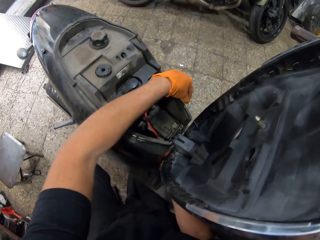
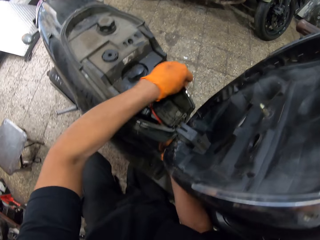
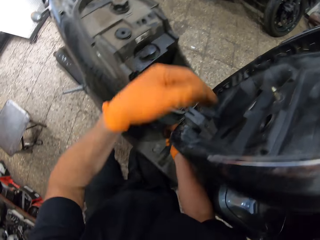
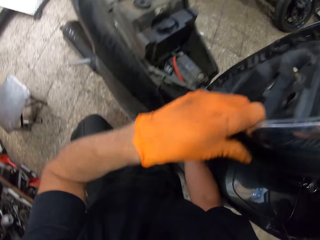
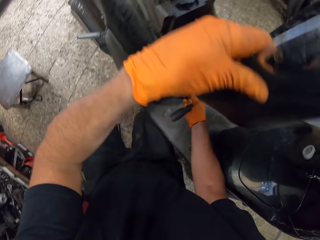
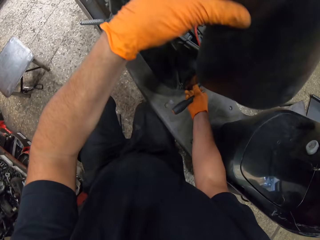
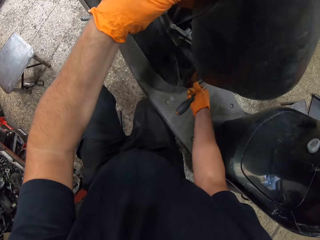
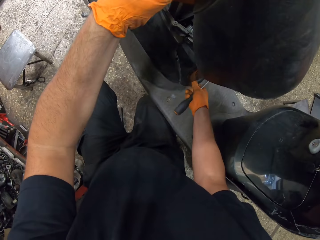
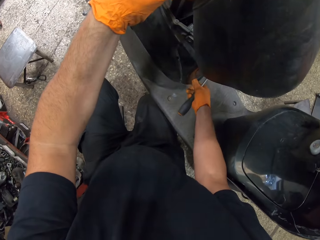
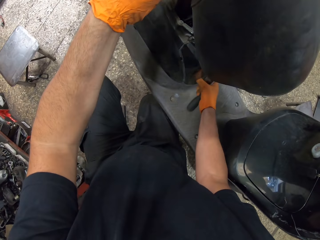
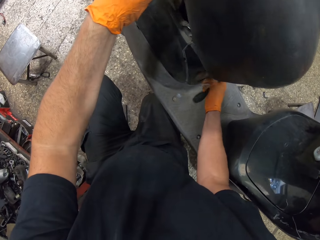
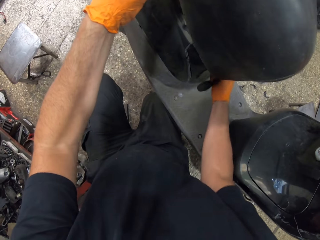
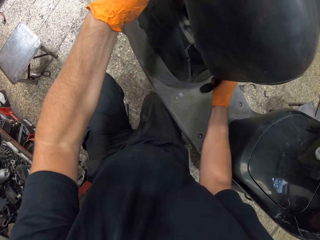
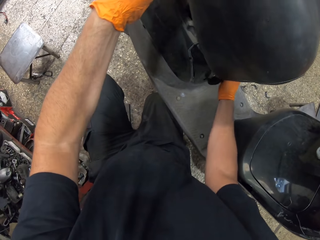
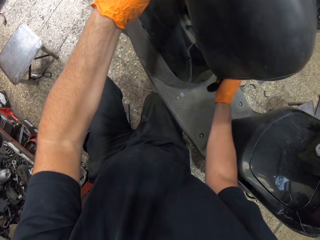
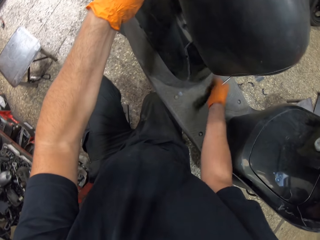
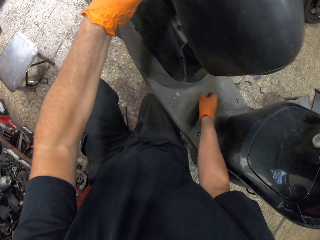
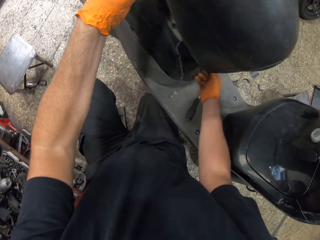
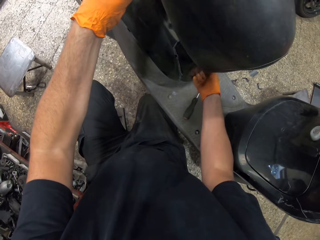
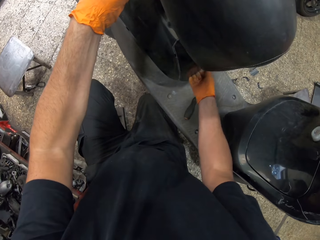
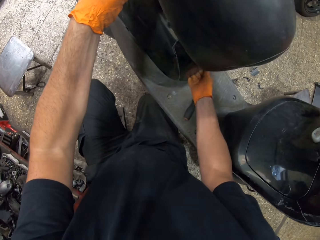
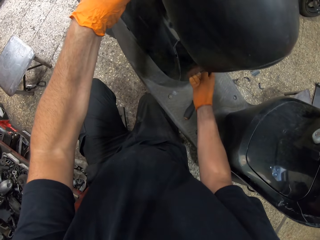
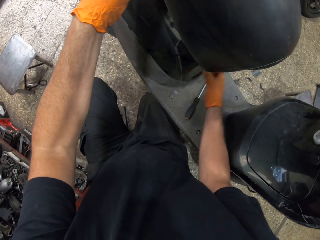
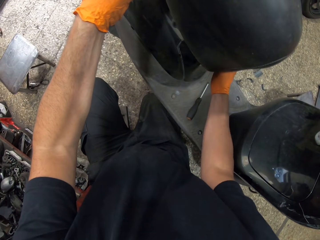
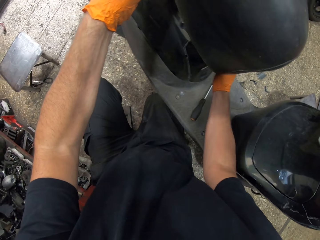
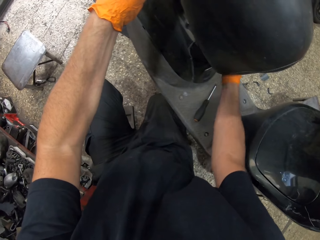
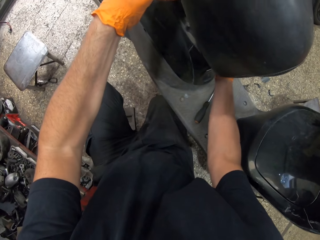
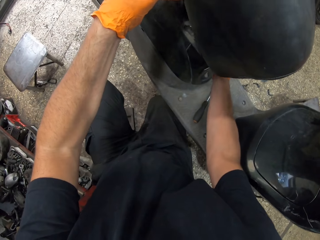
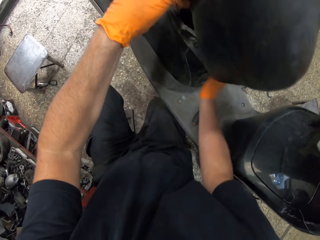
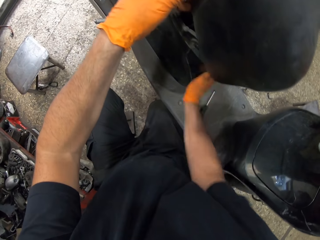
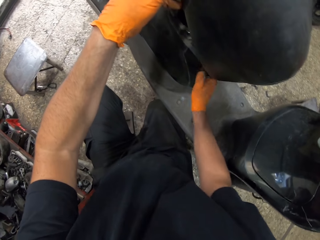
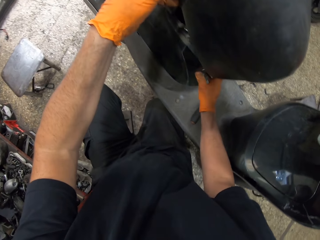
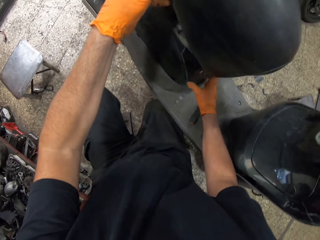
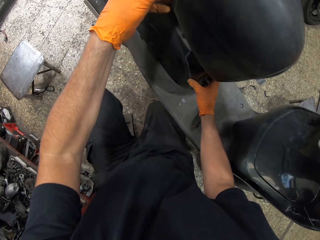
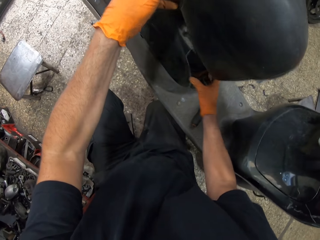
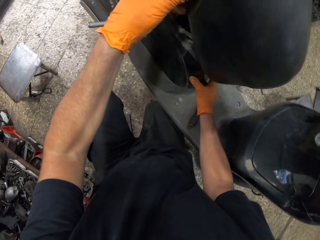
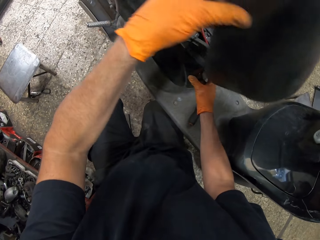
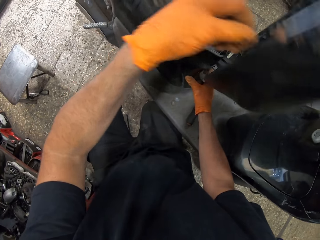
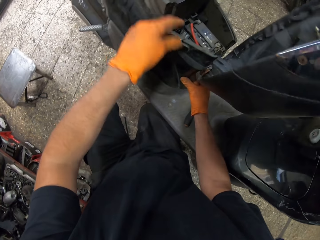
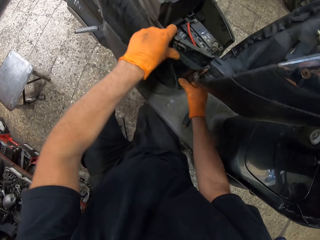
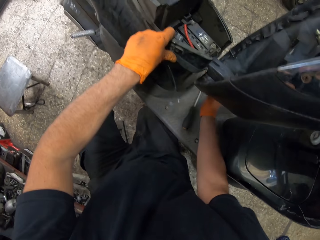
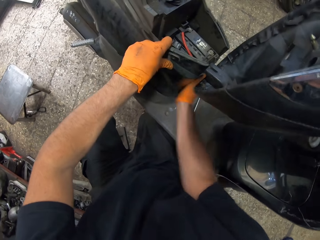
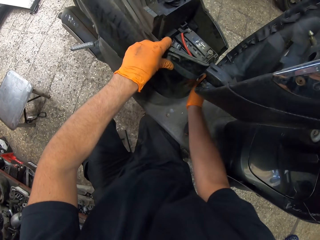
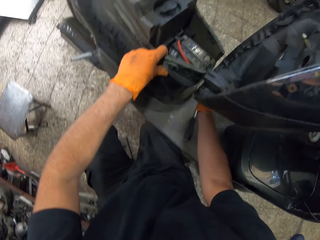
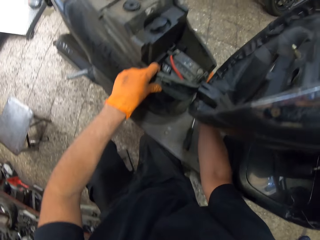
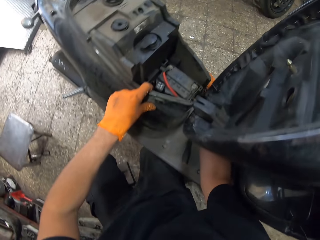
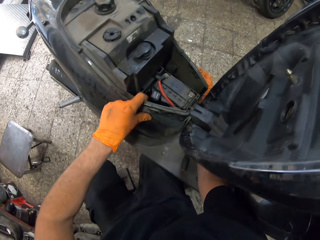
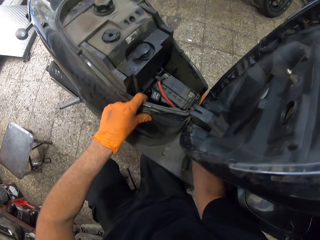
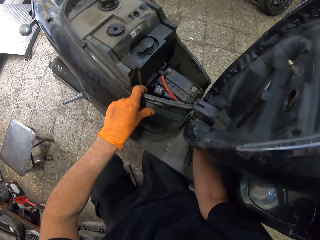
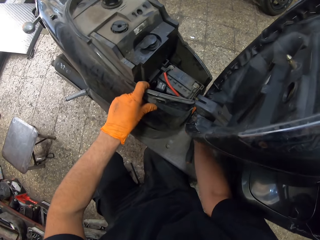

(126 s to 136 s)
The camera wearer removes his right hand from the scooter bike. He drops the screwdriver in his right hand on the ground. He fixes the spare part to the scooter bike with both hands.

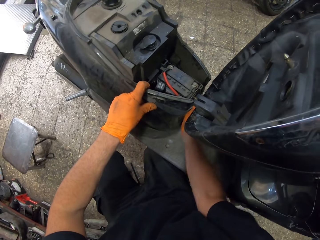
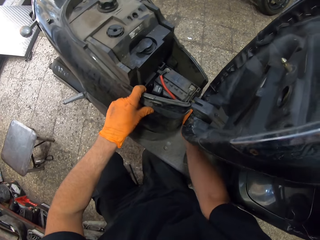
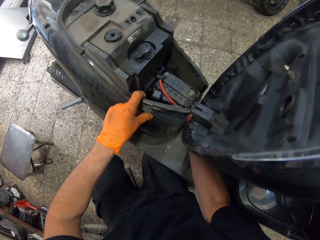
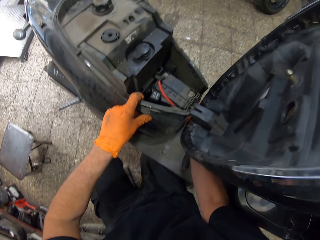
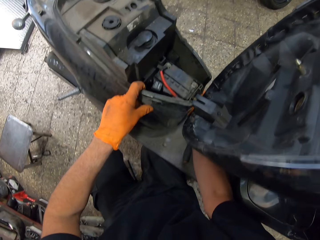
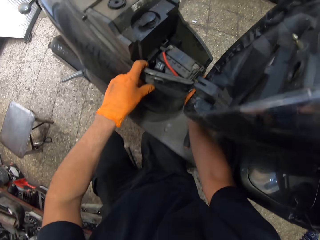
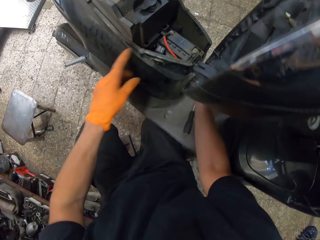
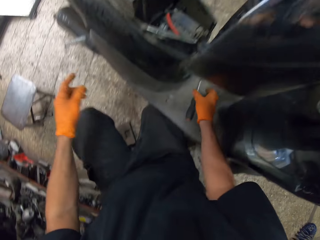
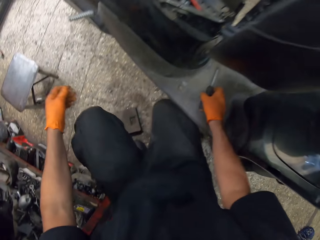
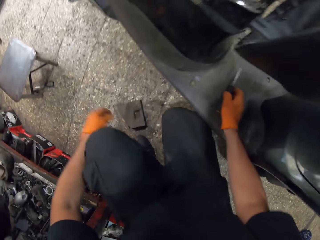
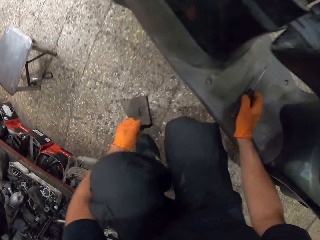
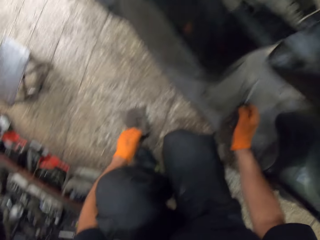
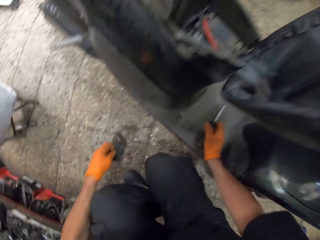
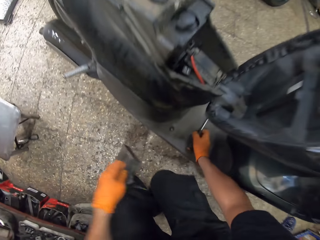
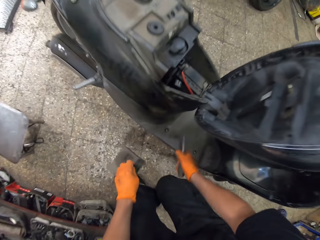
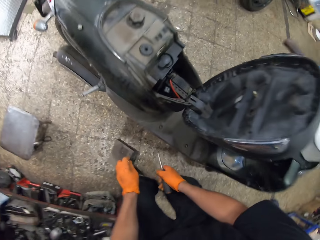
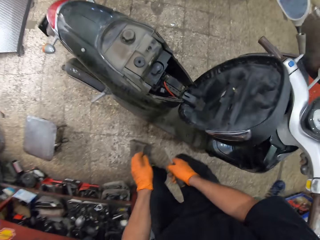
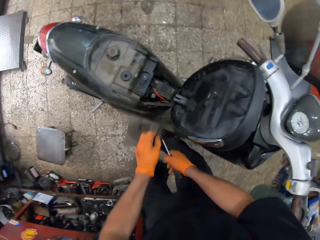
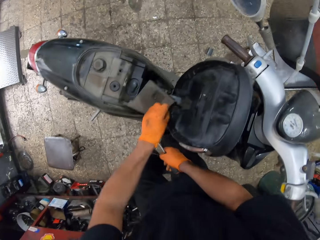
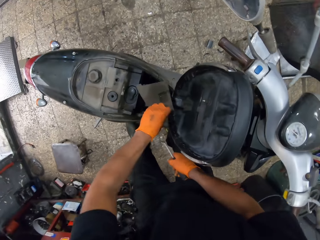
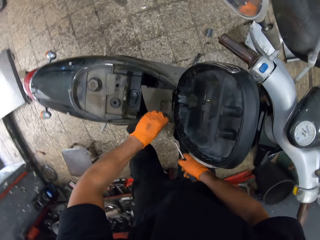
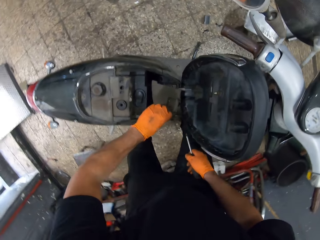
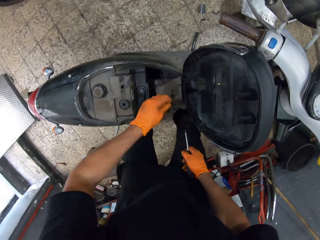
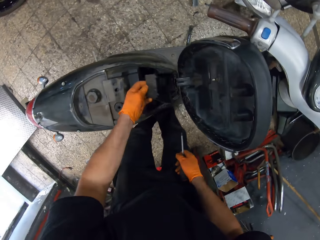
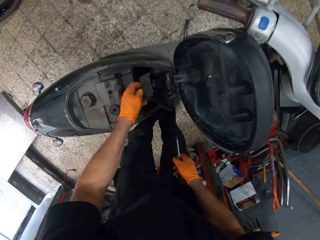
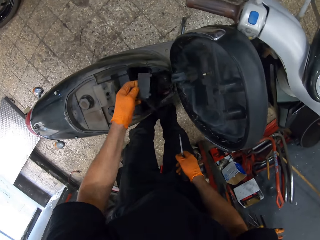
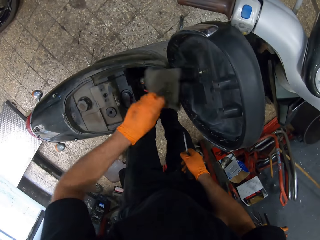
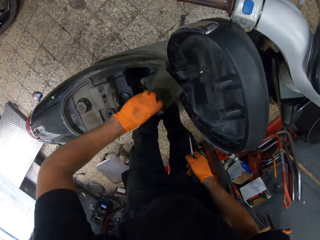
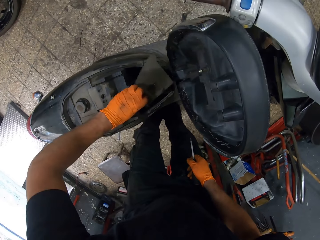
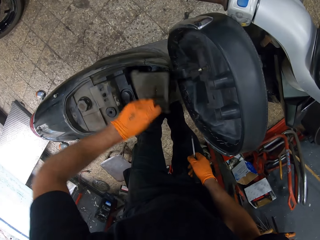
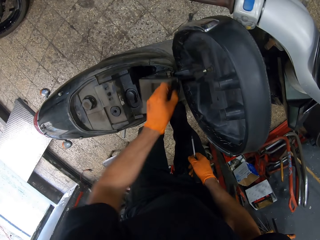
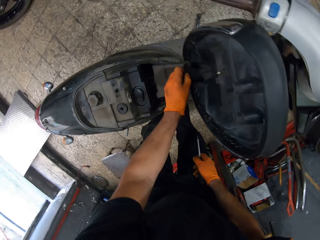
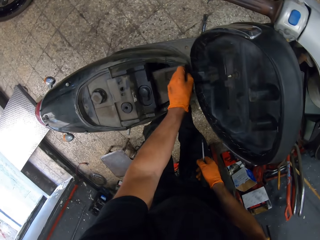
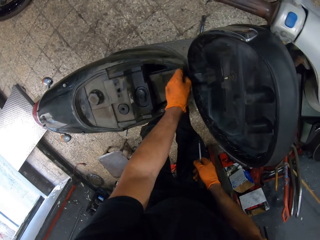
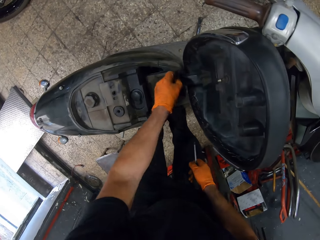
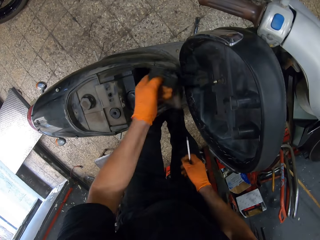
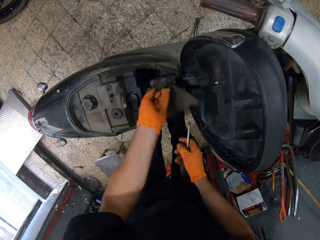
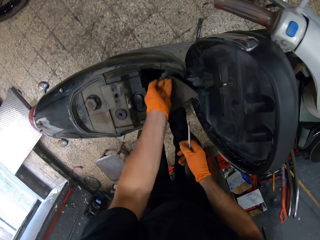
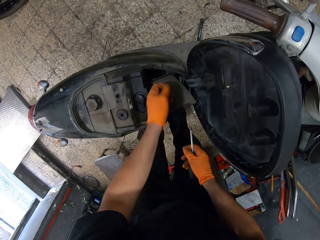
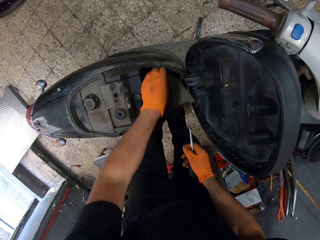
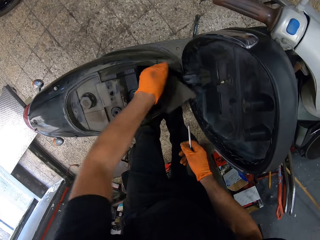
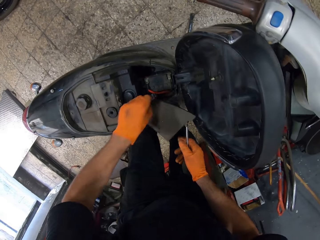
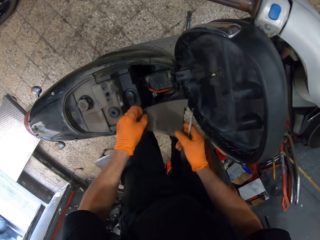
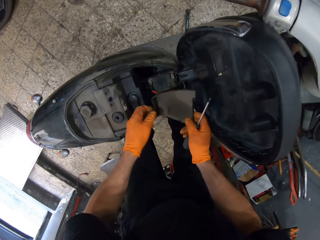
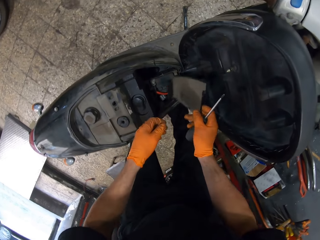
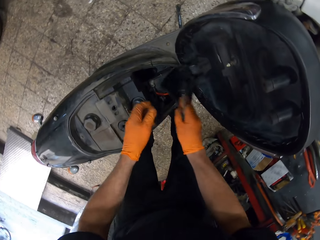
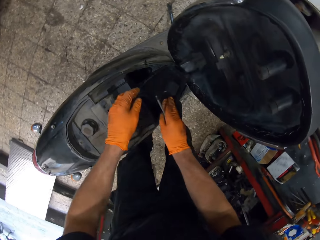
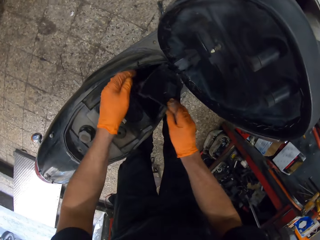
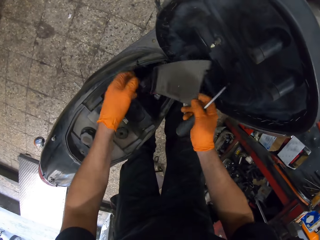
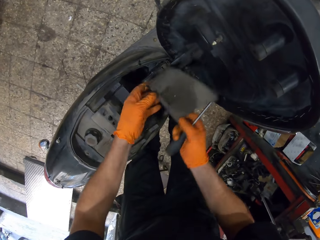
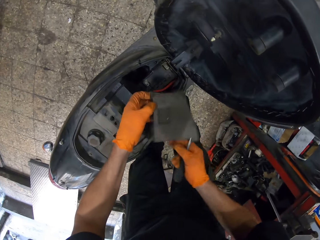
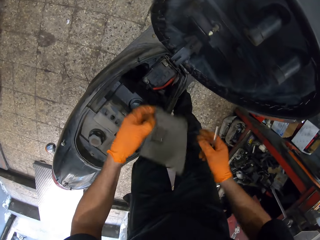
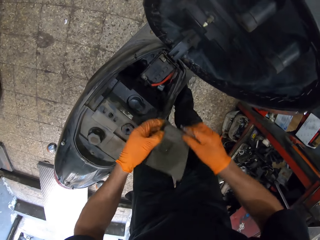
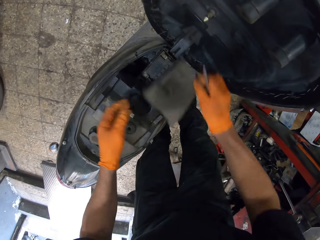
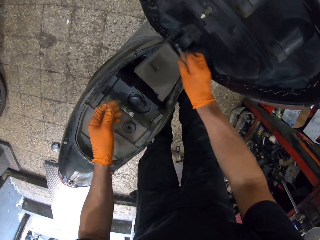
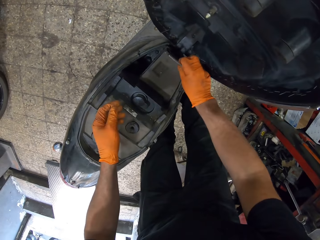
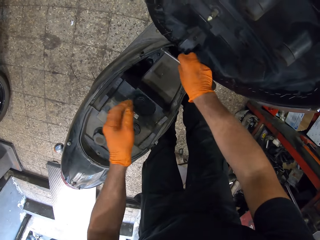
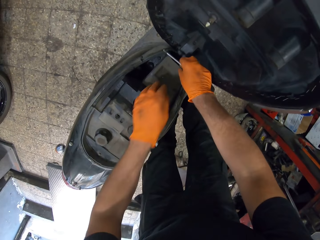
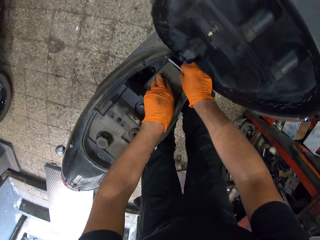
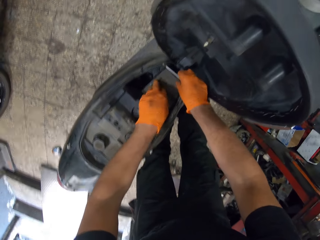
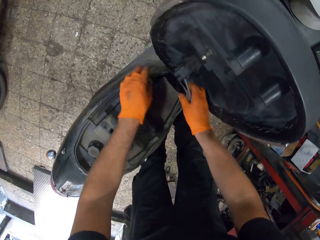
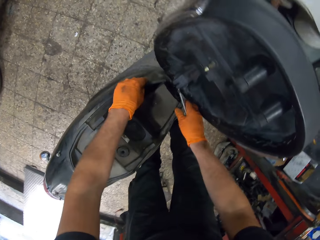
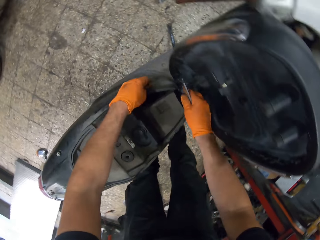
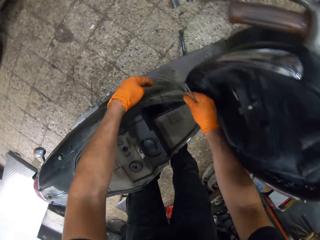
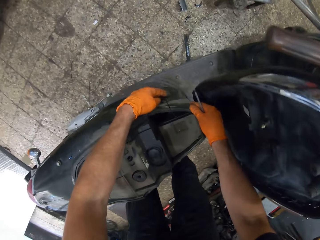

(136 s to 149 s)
The camera wearer holds the motorbike seat. He removes both hands from the scooter bike. He picks up the screwdriver from the scooter bike leg rest with his right hand. He picks up the spare part from the ground with his left hand. He stands beside the scooter bike. He fixes the scooter bike spare part with both hands. He puts something on the motorbike seat. He turns something.
